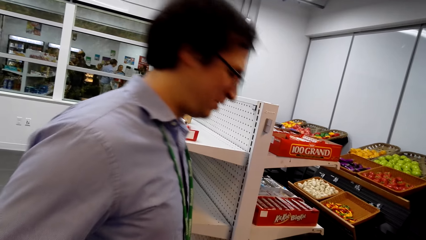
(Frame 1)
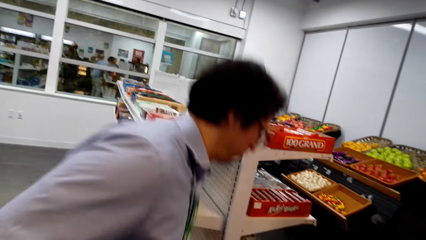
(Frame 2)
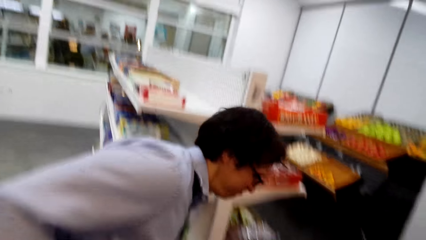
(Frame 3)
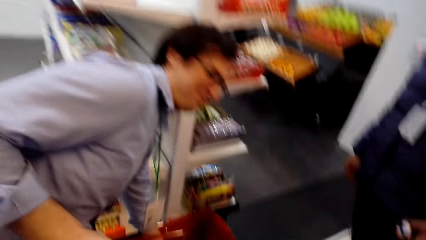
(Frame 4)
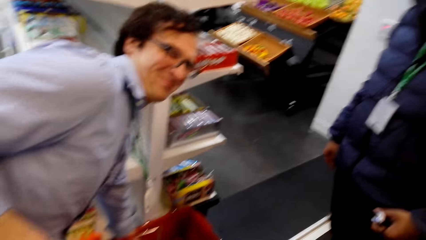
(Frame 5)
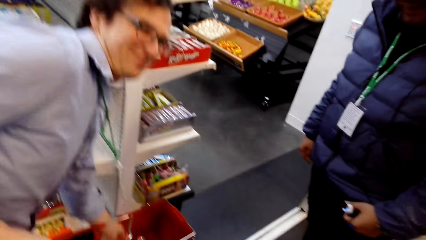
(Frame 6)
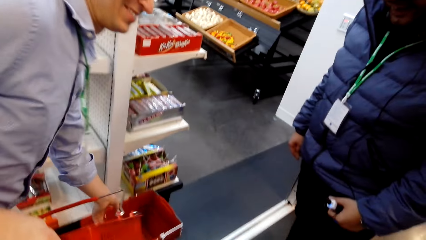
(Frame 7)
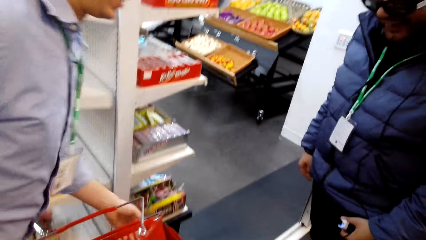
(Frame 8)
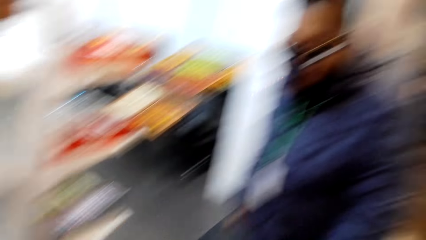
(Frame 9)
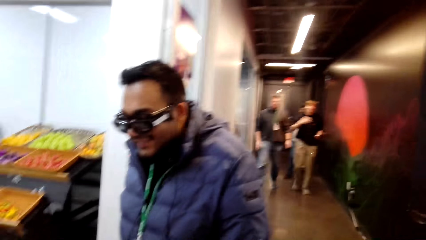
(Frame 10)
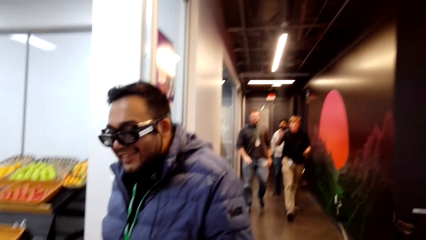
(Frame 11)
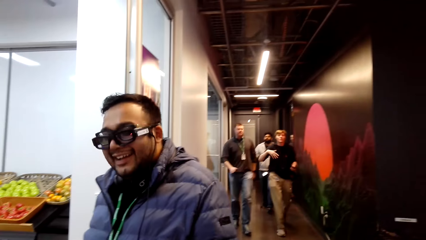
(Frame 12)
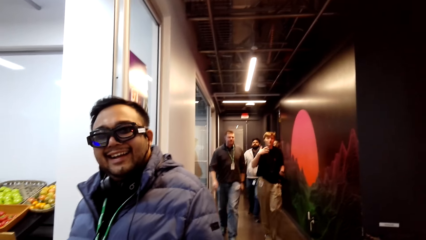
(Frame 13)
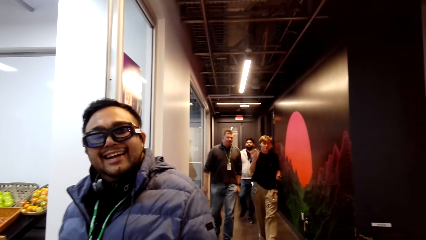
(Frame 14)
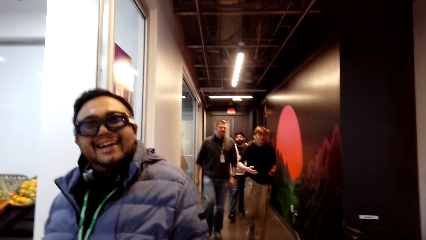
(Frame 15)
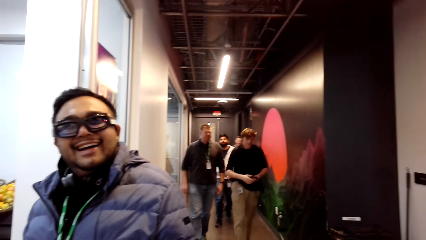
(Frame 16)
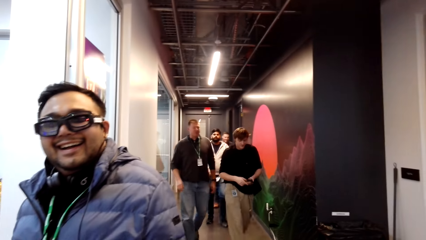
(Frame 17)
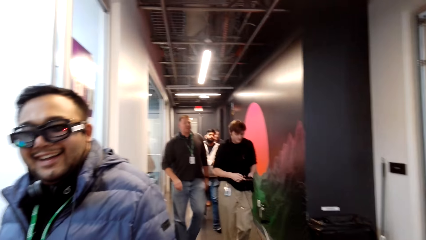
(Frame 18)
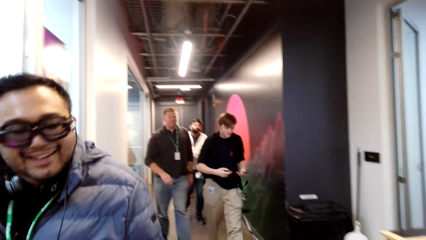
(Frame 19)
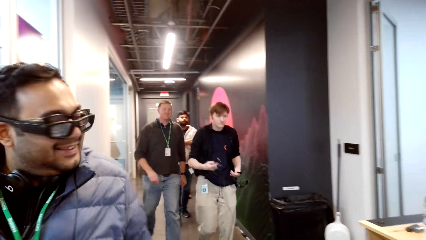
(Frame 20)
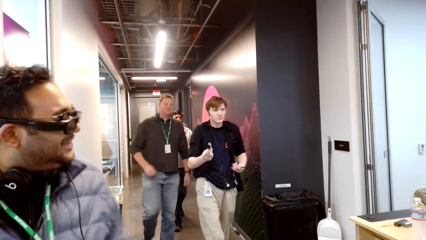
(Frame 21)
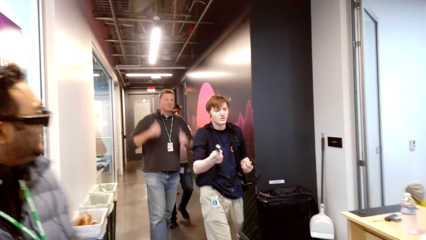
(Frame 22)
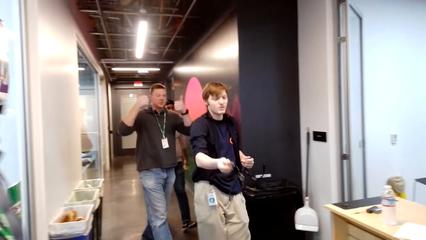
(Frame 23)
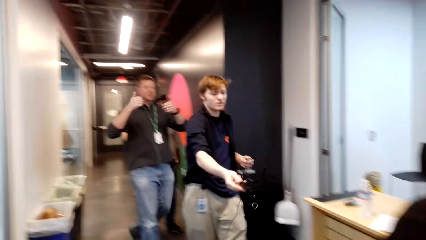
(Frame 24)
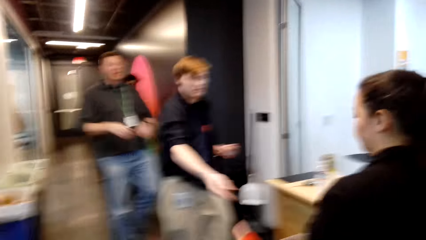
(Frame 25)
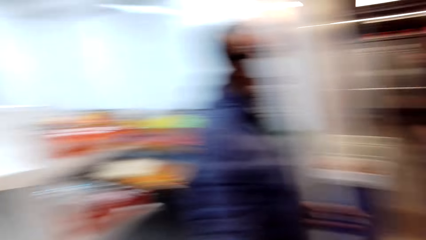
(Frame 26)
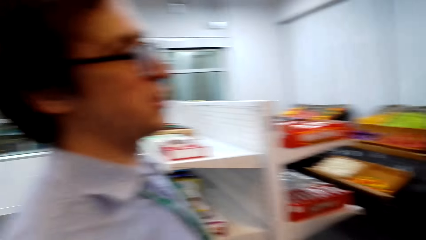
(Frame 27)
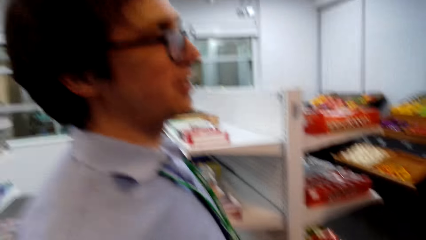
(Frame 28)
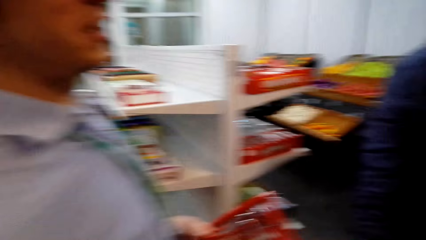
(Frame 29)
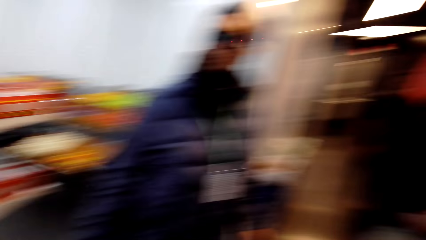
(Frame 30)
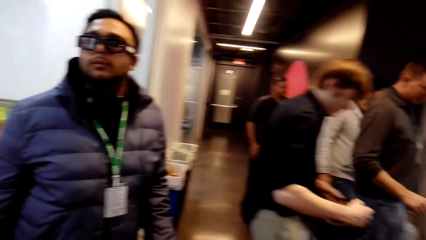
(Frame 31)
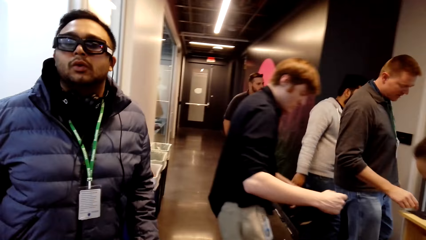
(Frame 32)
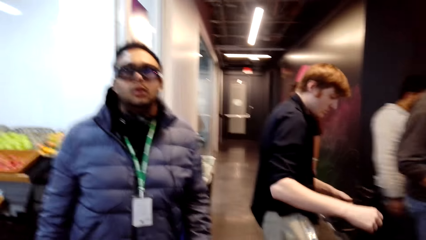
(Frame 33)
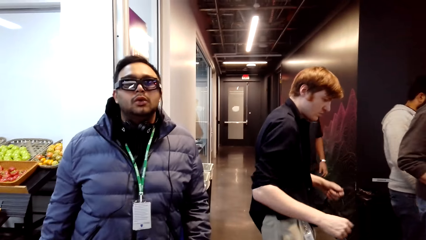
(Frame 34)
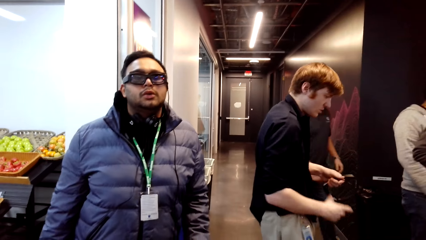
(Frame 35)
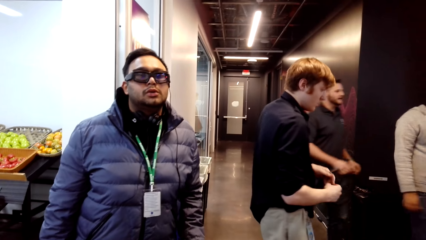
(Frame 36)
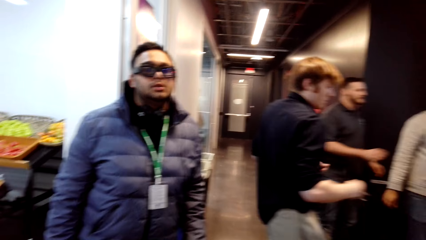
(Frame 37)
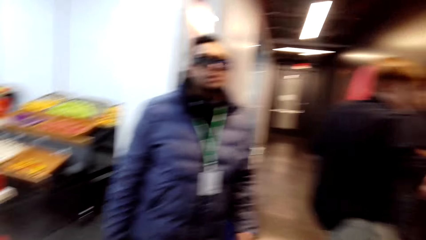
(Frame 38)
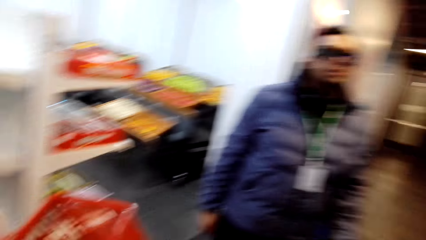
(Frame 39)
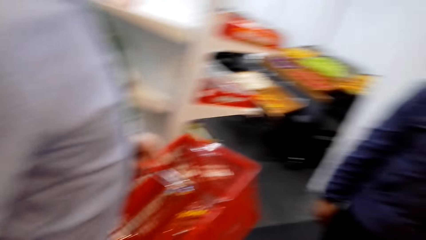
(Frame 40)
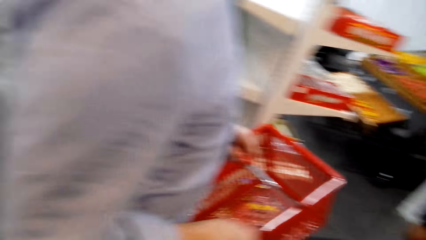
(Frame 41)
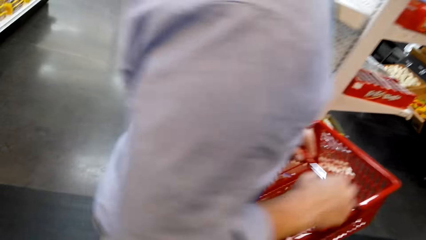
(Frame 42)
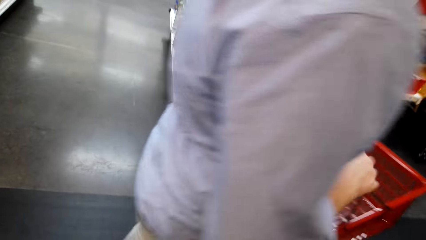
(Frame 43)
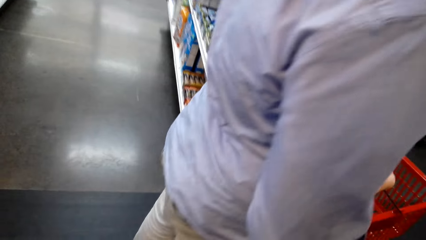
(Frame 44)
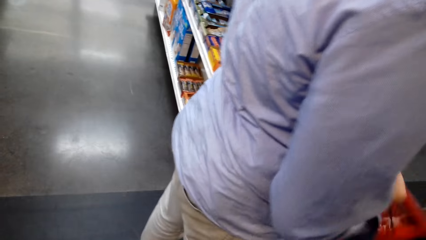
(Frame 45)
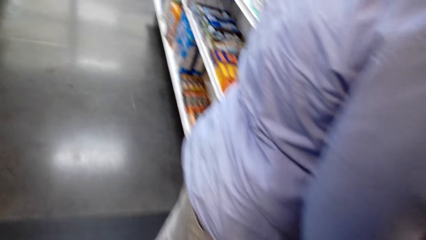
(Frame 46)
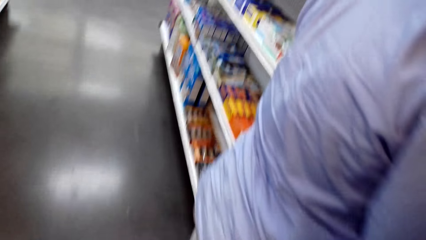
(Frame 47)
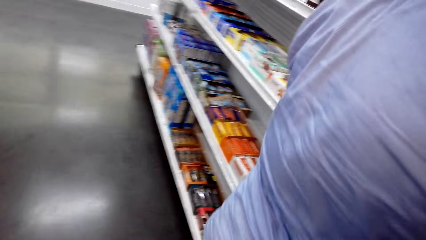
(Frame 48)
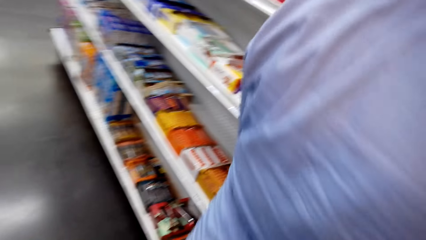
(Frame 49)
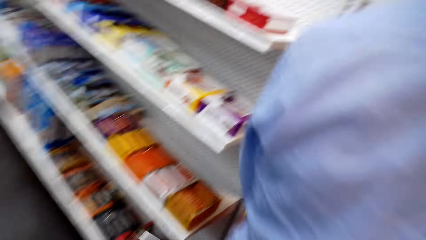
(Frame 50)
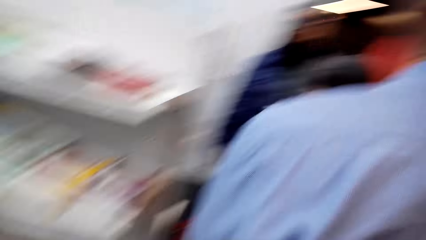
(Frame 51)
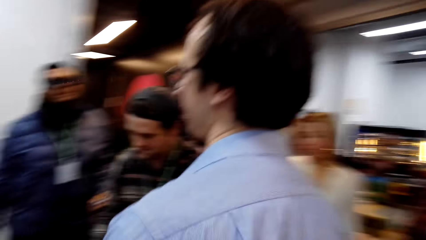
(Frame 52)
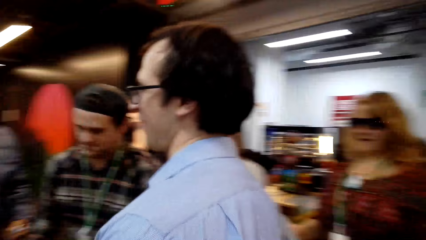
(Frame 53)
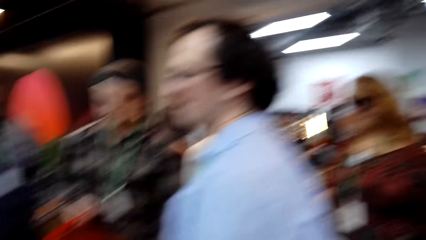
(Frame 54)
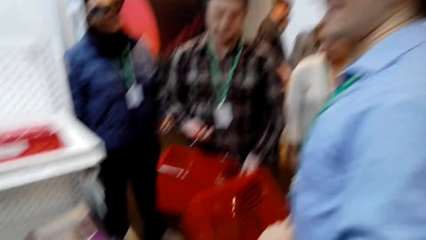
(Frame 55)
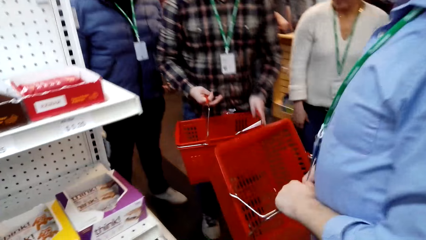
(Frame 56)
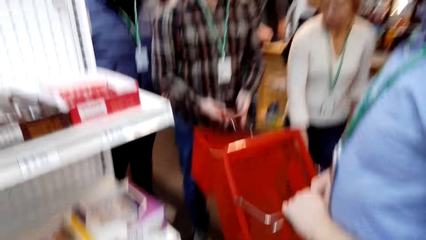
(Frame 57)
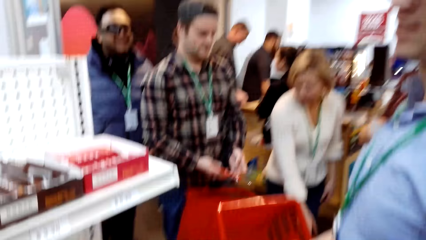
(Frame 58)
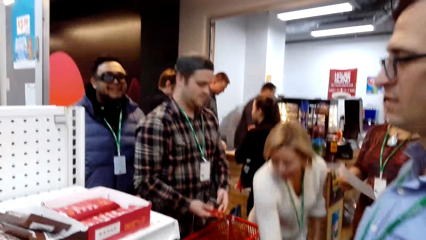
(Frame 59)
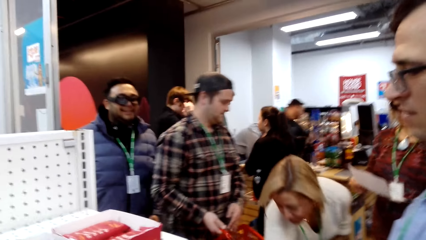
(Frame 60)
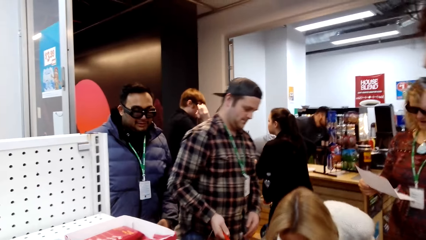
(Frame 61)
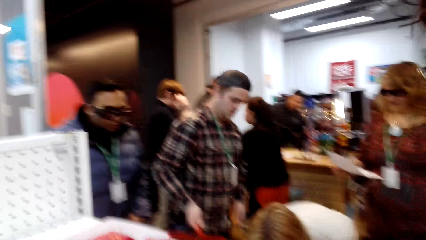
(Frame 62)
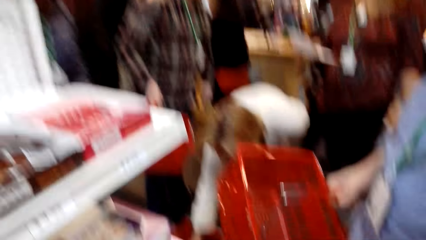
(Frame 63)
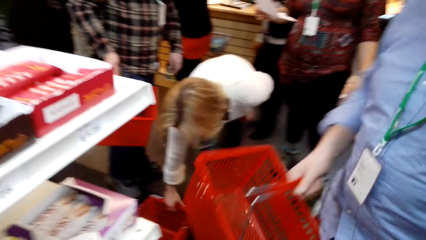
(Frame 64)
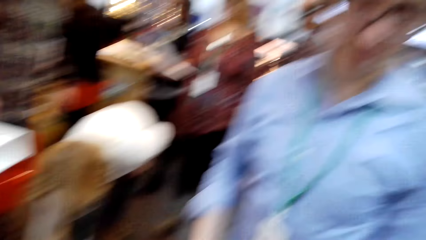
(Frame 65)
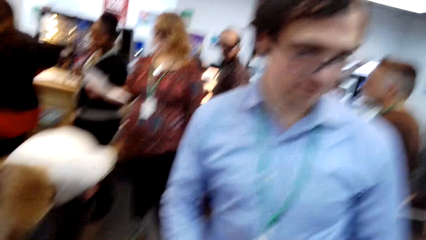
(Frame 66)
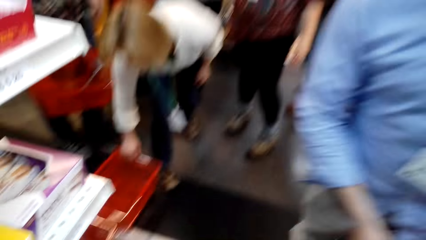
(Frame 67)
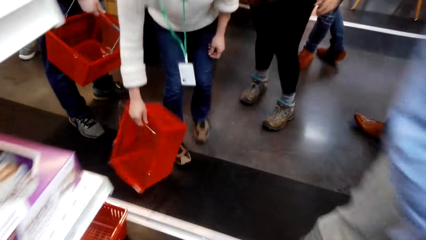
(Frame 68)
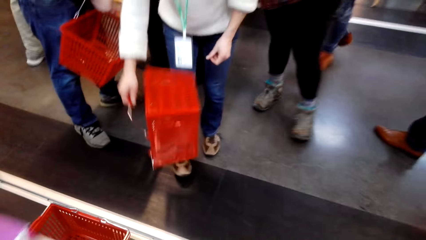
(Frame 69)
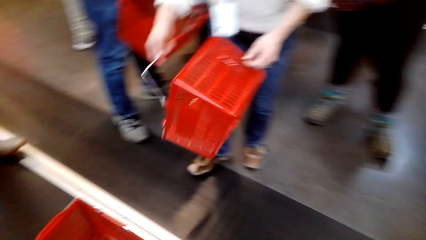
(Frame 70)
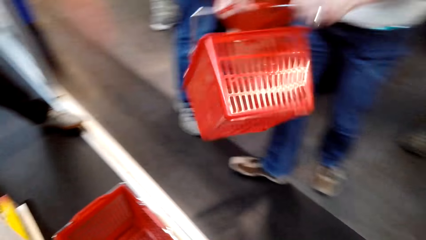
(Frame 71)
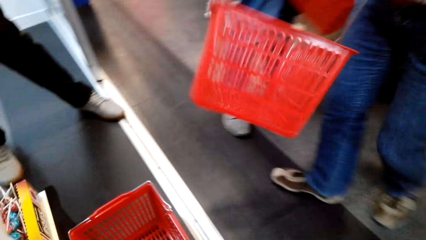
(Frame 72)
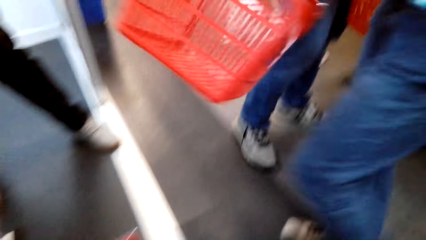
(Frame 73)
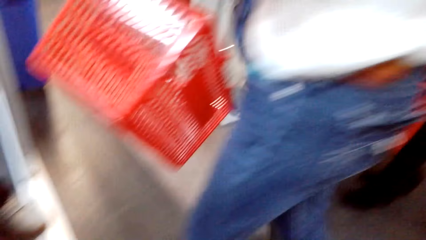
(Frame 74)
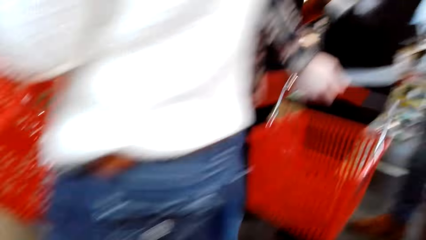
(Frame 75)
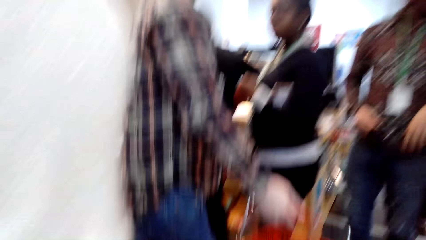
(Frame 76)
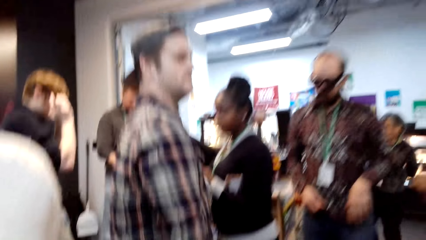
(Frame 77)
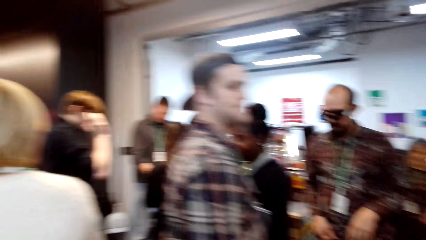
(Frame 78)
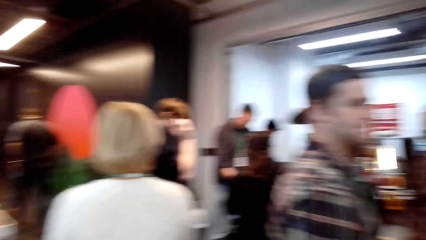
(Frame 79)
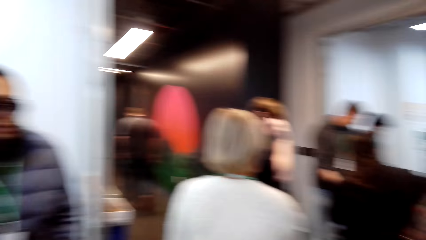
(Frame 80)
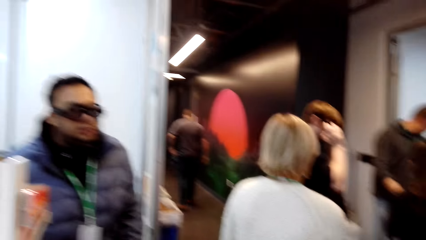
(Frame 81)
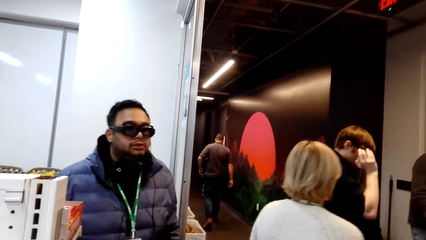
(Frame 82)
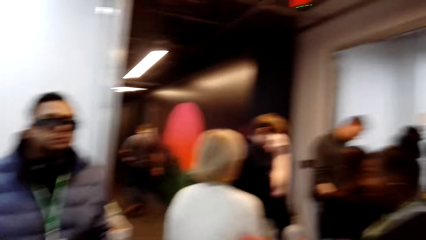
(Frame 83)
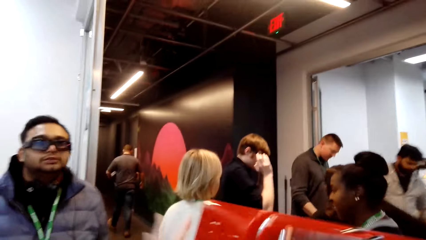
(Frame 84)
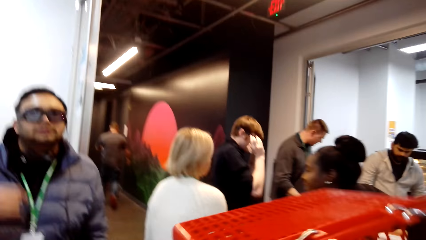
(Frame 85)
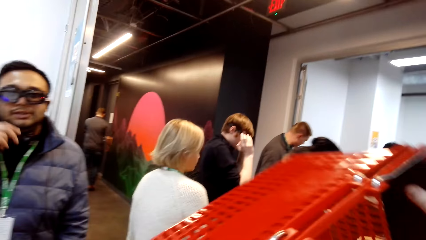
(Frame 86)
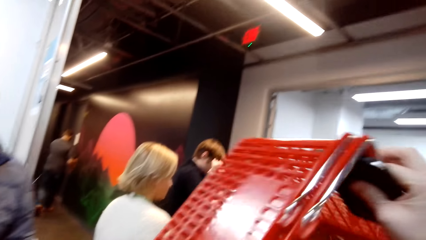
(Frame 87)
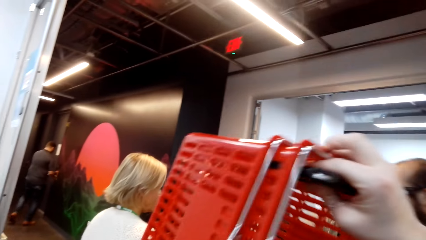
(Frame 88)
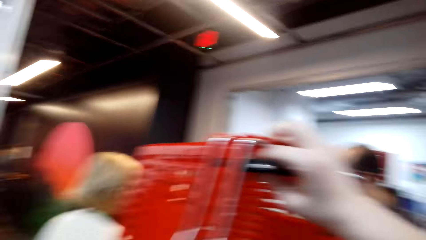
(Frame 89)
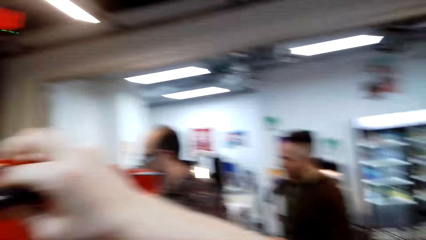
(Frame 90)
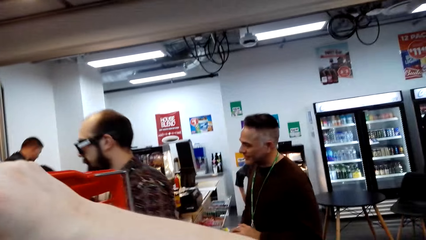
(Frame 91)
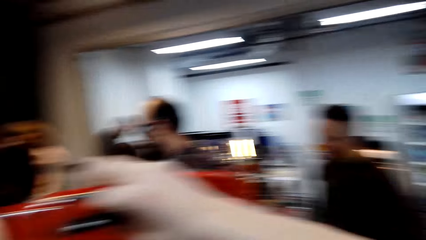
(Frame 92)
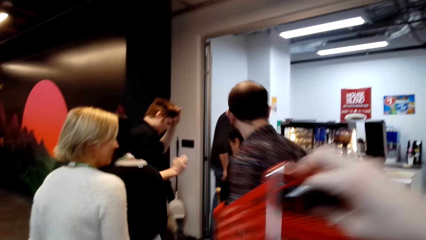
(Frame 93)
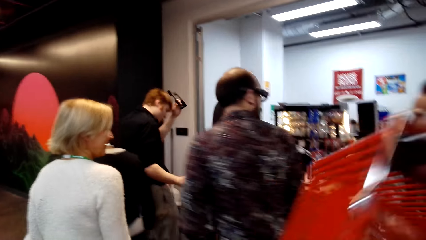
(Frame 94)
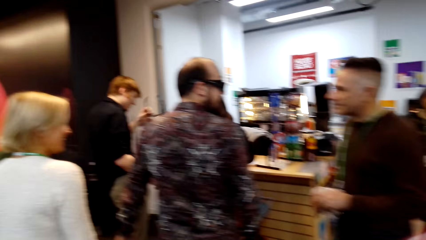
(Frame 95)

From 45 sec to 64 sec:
A man talks to the camera wearer. The man picks up the shopping bucket or cart from the floor. The camera wearer talks to a person. They stare around the shop. Another man waves to the camera wearer. The camera wearer dialogues with the first man and the person. They walk on the floor. They look at the direction of the first man and the person. They walk on the floor. They pick up the cart from the floor. They dialogue with someone.
